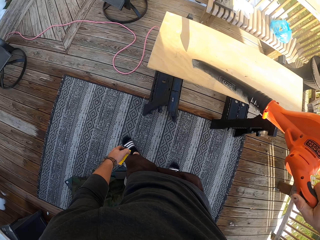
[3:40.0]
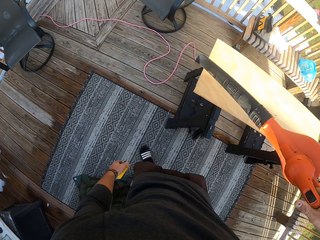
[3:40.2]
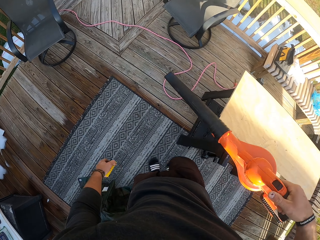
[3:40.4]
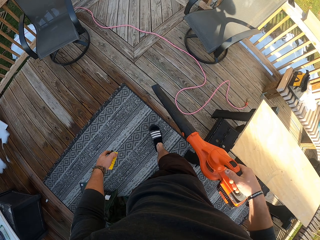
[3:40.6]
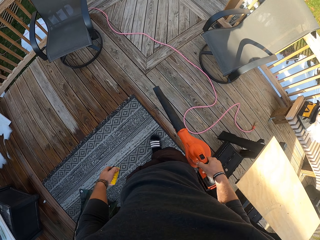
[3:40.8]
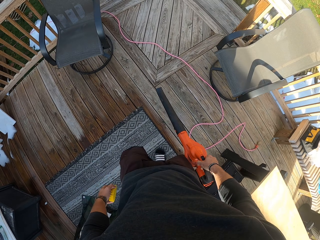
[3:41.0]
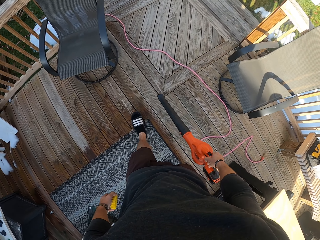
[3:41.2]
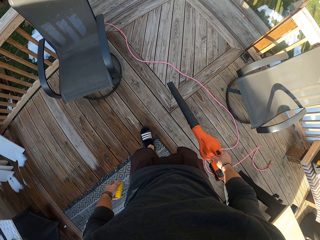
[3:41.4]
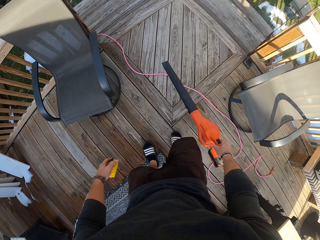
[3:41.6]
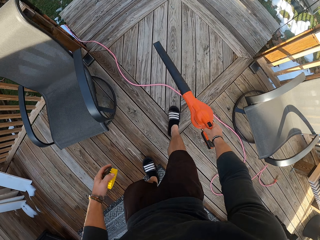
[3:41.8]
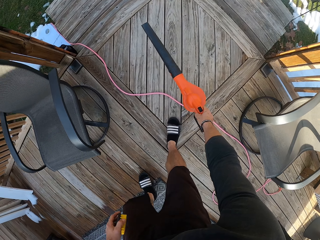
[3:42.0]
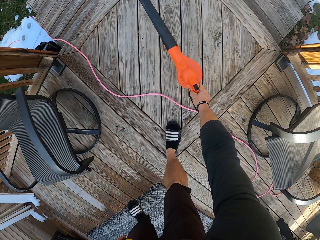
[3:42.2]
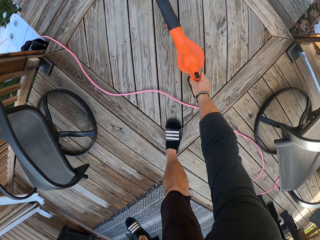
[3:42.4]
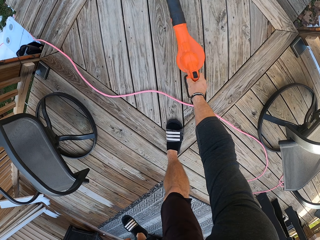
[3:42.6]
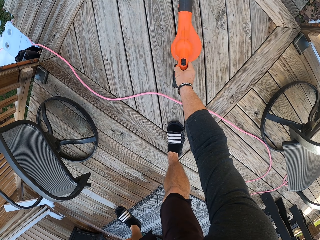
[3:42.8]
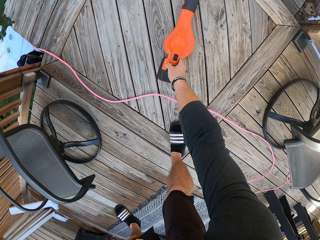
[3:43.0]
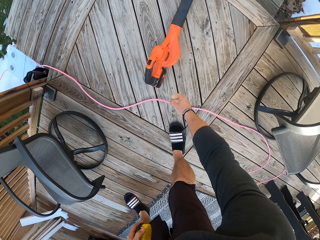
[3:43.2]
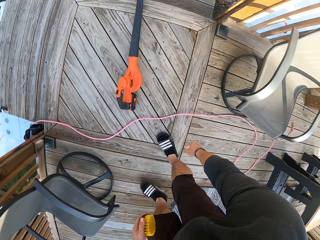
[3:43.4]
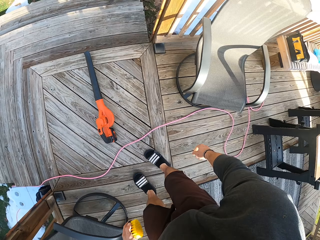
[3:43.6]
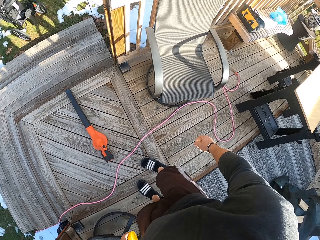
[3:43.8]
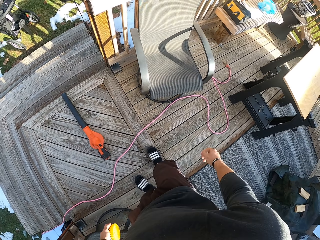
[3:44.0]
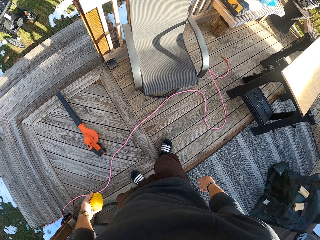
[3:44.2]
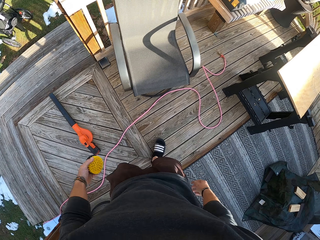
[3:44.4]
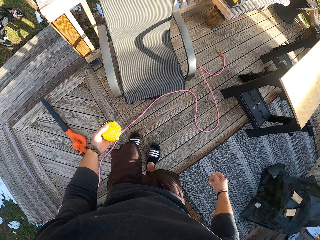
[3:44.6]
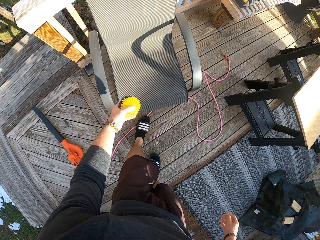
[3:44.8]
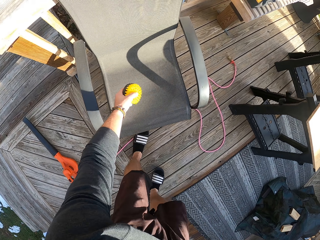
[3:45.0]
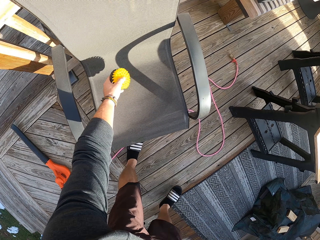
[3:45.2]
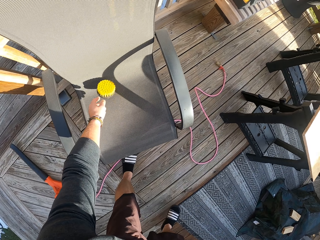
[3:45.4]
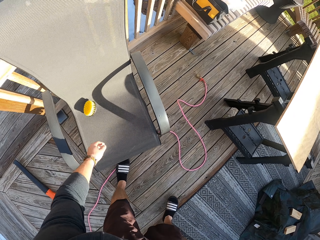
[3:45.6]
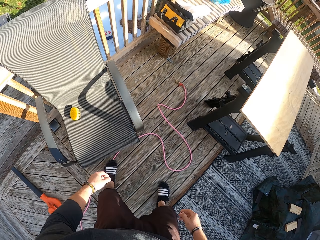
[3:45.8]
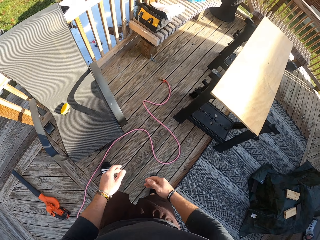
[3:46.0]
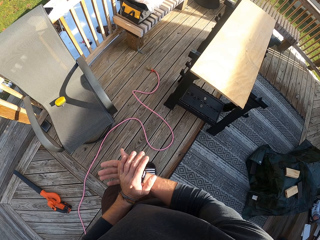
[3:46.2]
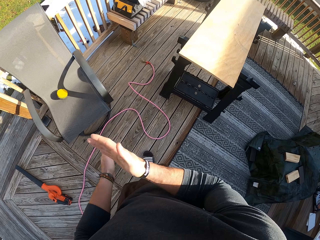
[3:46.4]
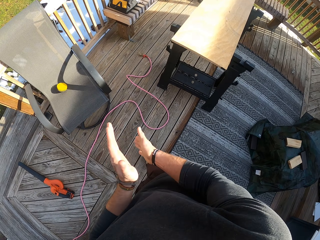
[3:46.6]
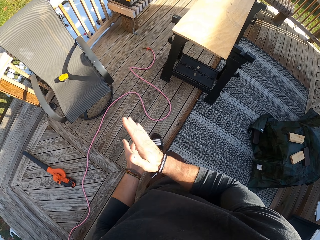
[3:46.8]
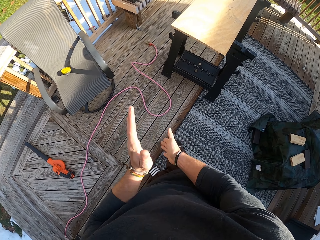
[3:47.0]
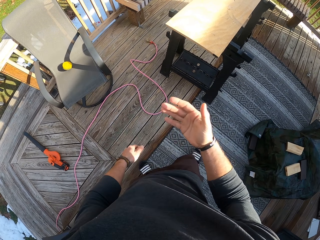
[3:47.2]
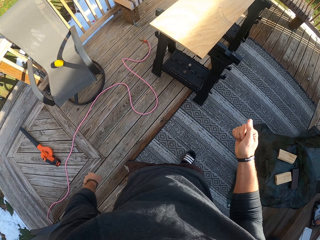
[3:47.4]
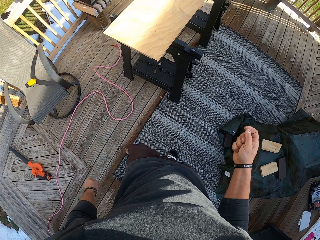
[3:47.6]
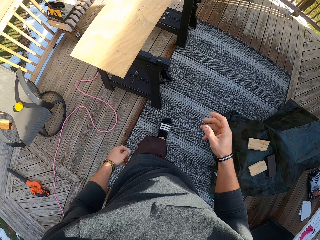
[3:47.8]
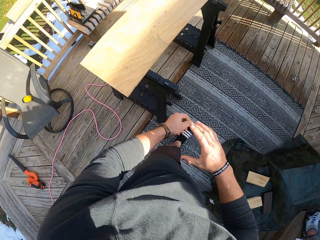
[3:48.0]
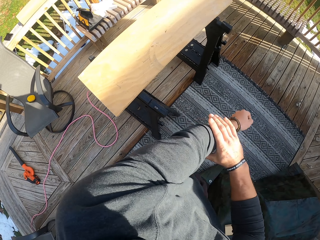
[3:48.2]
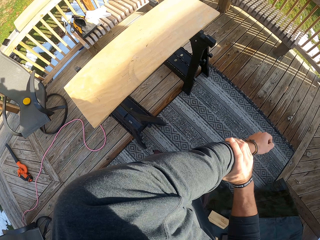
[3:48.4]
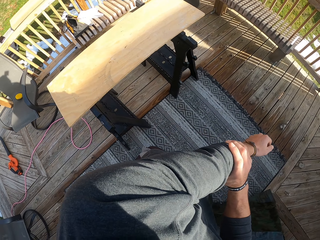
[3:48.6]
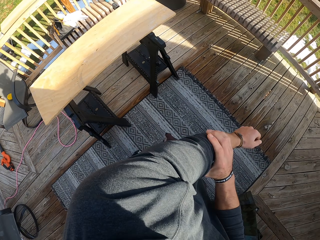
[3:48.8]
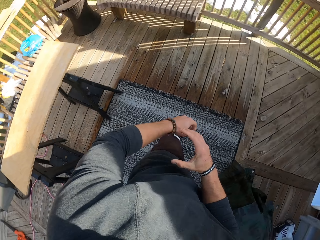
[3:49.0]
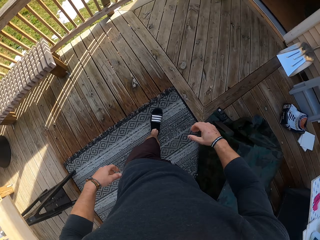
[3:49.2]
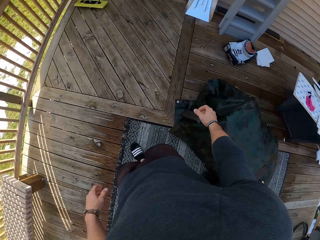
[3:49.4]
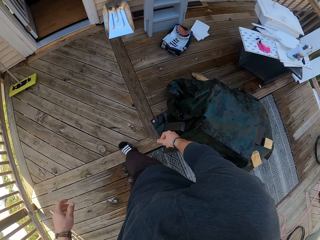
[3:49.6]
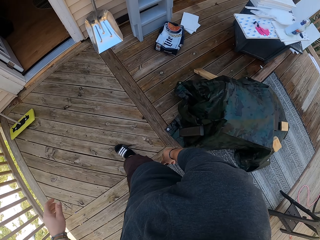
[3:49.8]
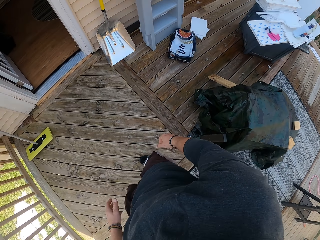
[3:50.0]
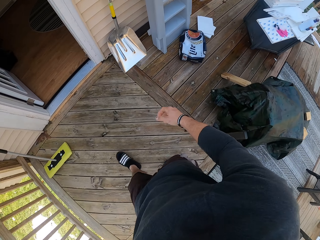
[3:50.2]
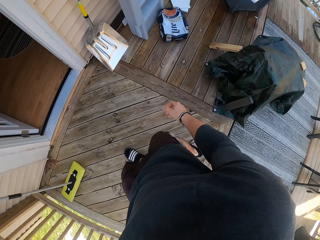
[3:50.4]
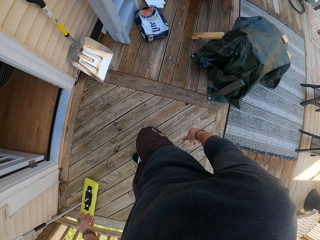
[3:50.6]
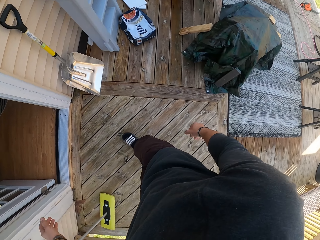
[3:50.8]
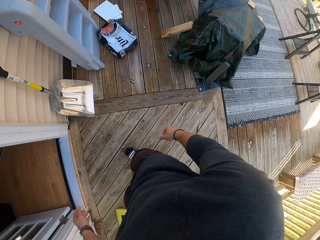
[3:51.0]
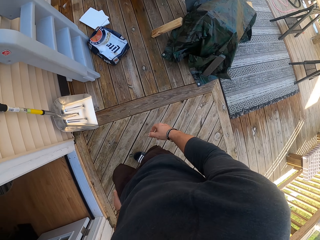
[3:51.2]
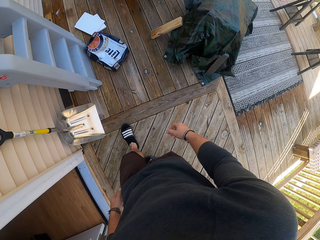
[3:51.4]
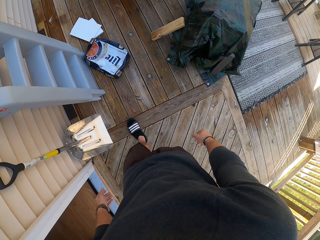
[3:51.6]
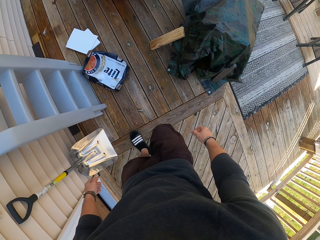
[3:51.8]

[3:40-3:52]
The camera wearer walks around. He drops the blower vacuum on the floor with his right hand. He drops the brush on a chair with his left hand. He rubs both hands together. He pulls up his left sleeve with his right hand. He touches the cloth. He walks around.

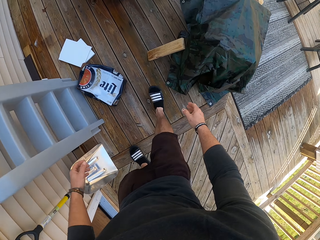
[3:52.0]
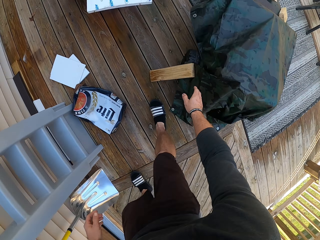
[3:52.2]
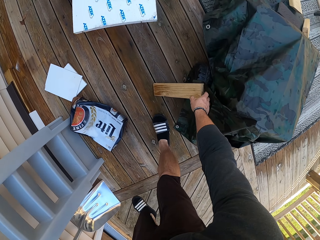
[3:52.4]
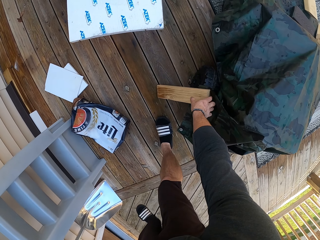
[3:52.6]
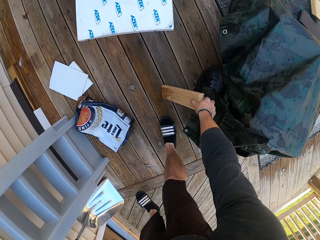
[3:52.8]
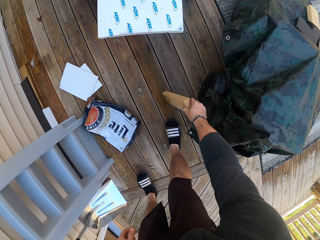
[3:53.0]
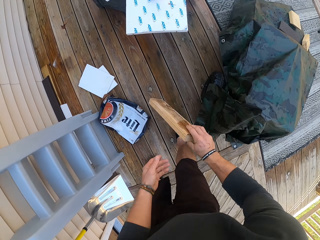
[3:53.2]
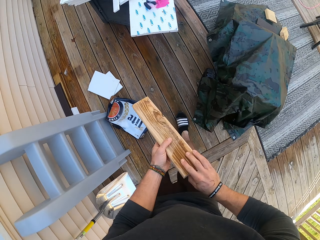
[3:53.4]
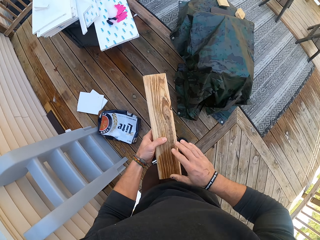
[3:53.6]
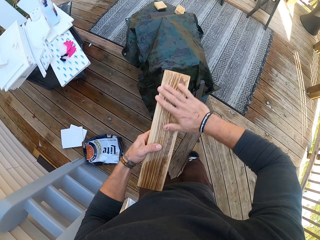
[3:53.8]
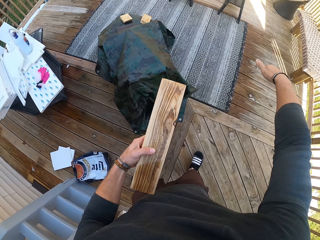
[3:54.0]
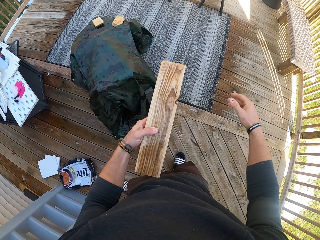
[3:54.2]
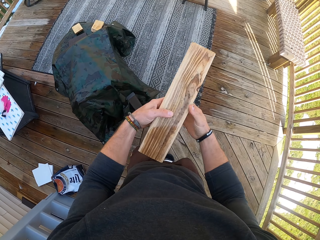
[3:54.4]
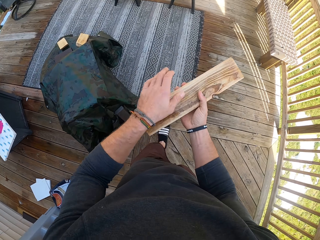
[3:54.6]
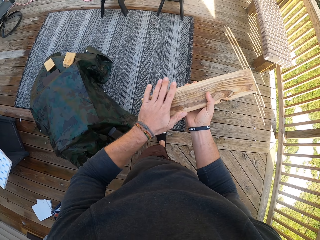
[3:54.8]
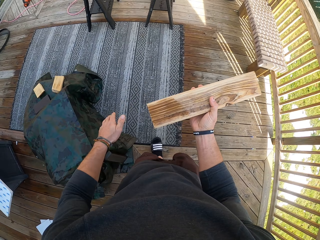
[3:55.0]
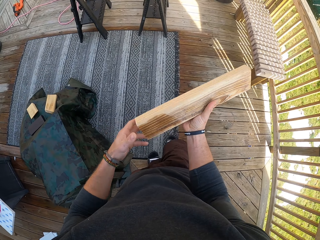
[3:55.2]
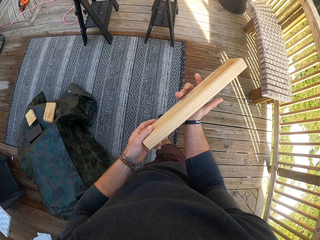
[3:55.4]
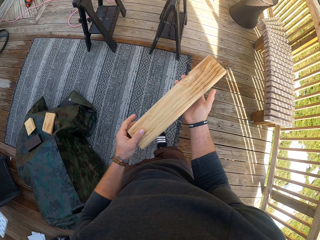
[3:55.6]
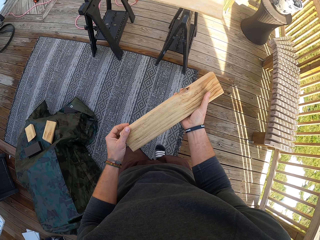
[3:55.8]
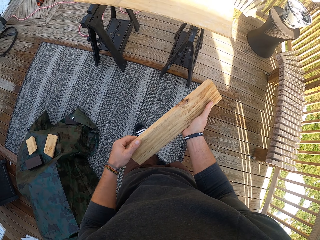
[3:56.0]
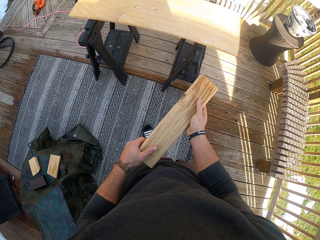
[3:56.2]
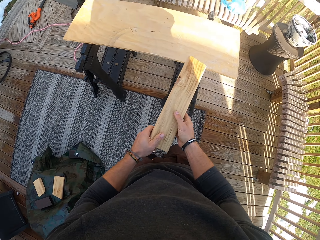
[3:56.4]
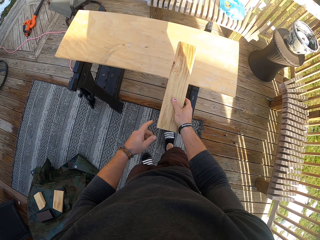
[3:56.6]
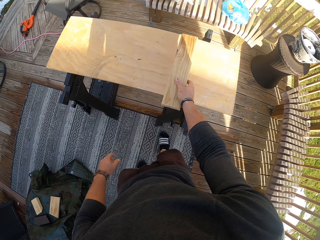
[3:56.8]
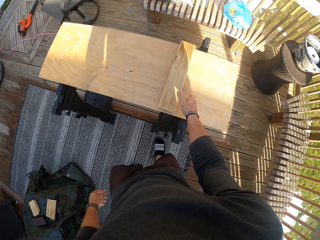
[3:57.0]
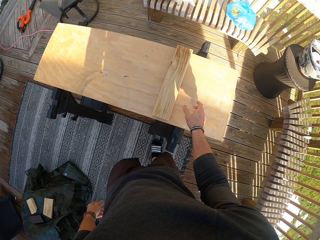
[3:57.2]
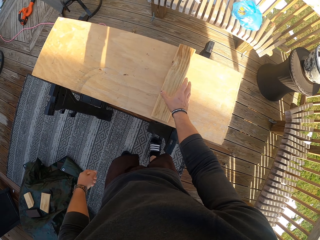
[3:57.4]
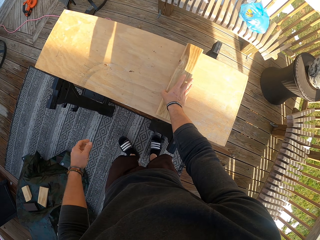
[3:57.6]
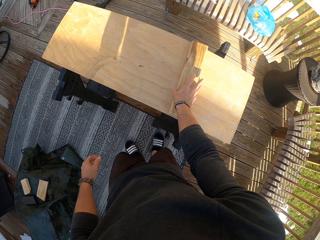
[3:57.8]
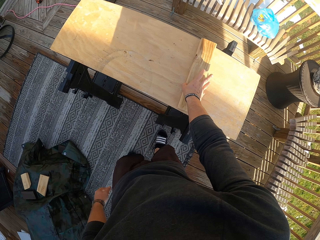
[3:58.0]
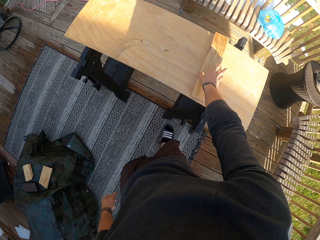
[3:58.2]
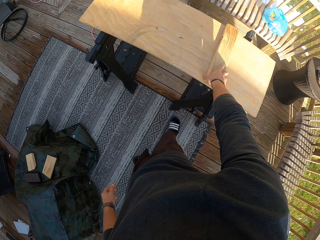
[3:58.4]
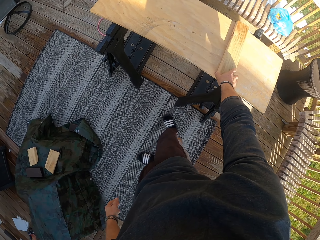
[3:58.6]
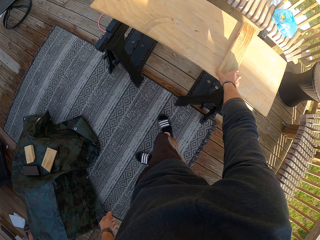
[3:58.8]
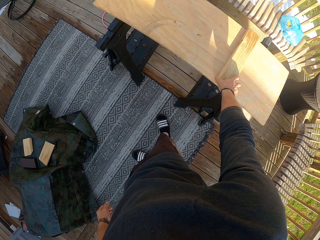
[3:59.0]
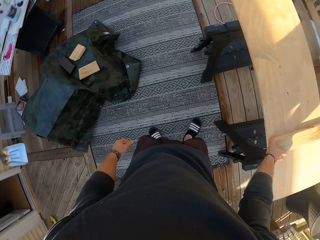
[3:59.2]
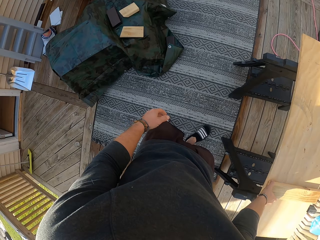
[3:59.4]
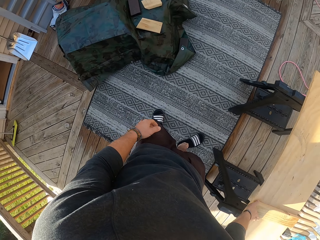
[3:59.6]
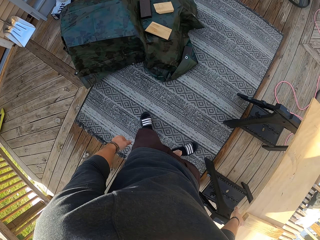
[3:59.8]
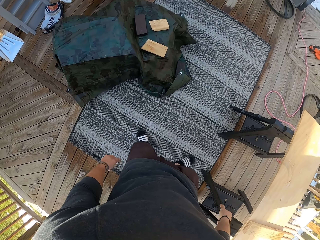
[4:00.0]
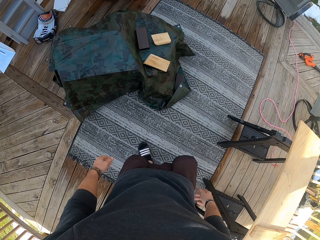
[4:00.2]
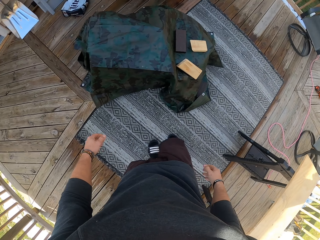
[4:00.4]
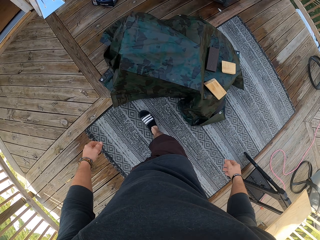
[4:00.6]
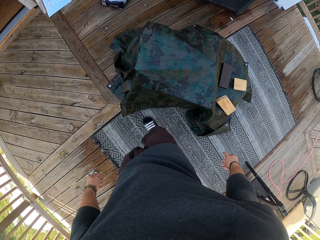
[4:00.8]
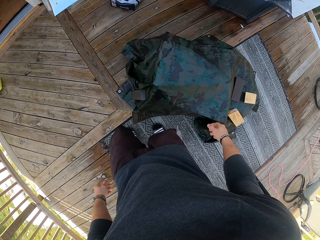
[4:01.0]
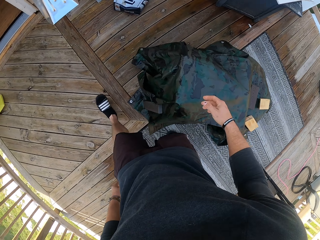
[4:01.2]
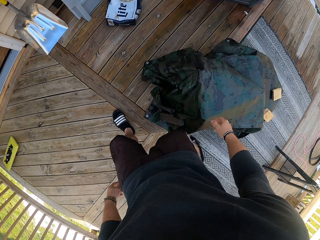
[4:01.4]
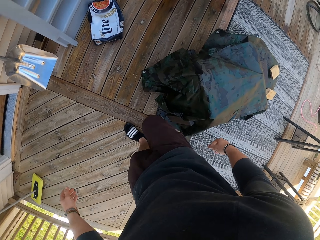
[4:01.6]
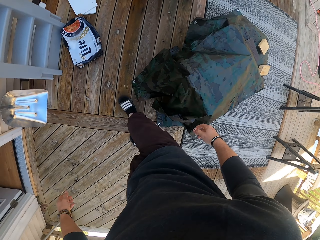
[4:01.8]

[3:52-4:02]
The camera wearer grabs a wooden piece from the floor with his right hand. He wipes the surface of the wooden piece with his right hand. He wipes the surface of the wooden piece with his left hand. He flips the wooden piece with both hands. He drops the wooden piece on the wooden plank with his right hand. He looks around. He walks around.
